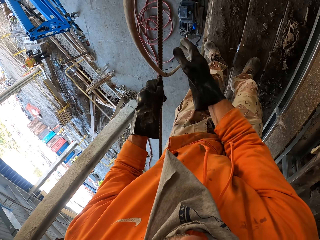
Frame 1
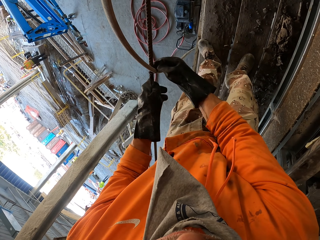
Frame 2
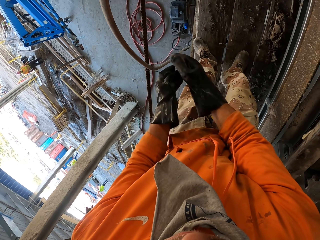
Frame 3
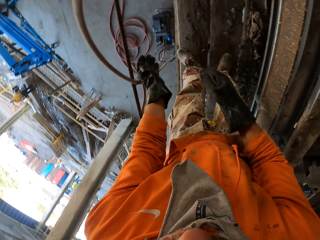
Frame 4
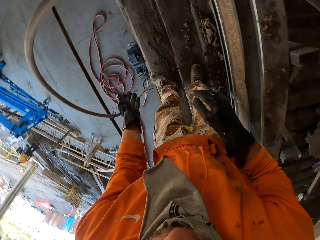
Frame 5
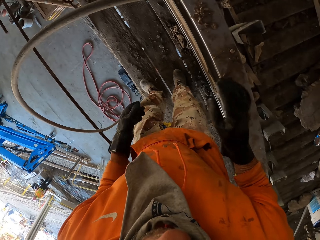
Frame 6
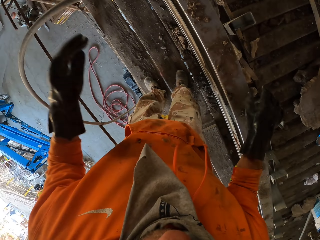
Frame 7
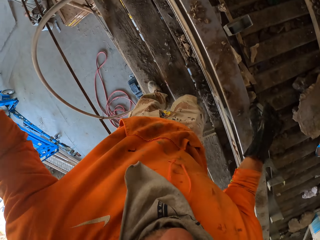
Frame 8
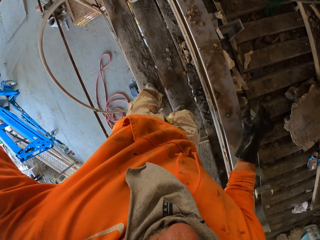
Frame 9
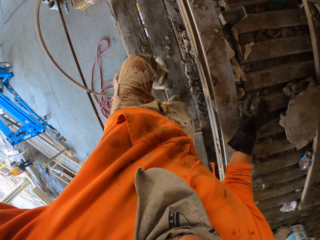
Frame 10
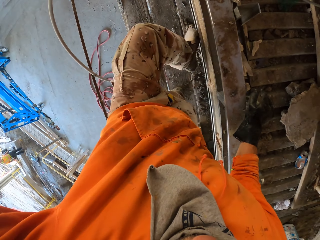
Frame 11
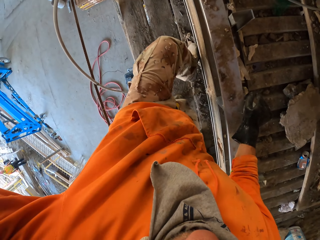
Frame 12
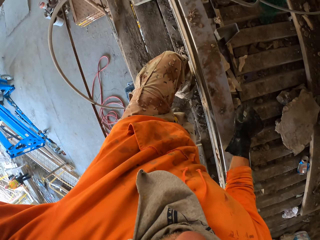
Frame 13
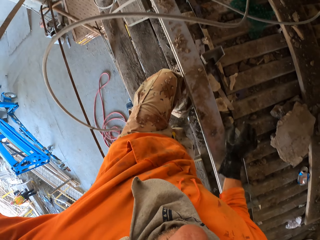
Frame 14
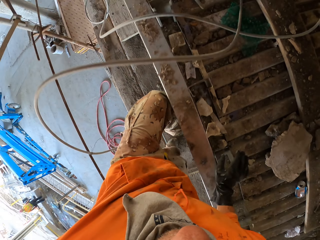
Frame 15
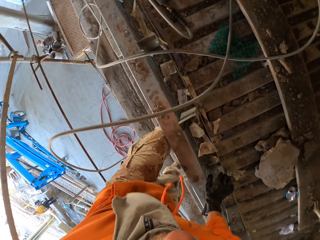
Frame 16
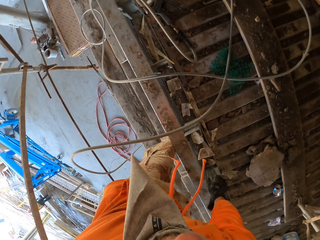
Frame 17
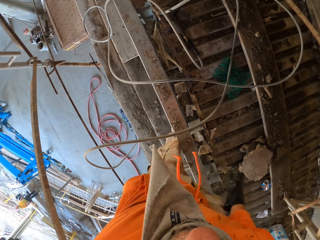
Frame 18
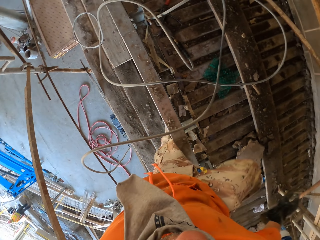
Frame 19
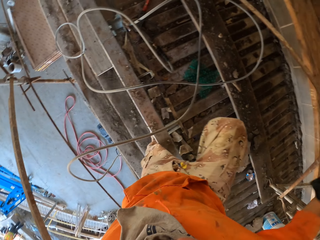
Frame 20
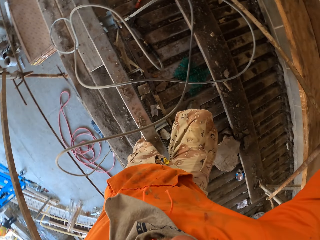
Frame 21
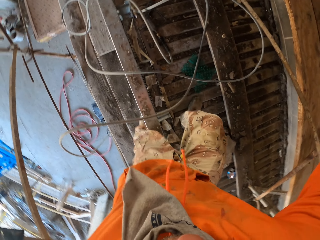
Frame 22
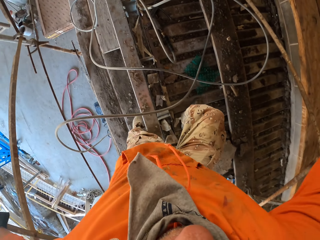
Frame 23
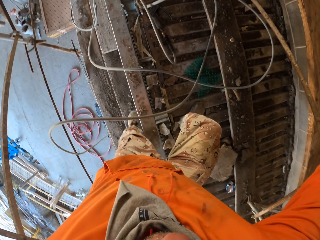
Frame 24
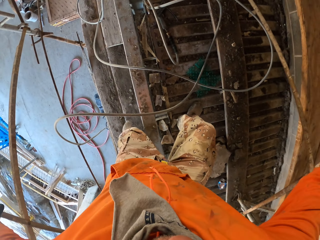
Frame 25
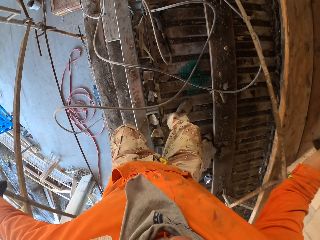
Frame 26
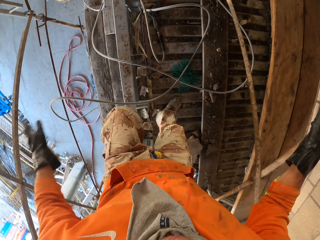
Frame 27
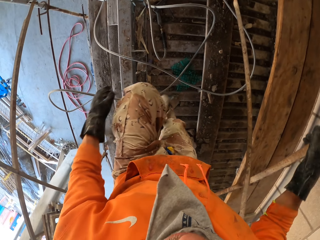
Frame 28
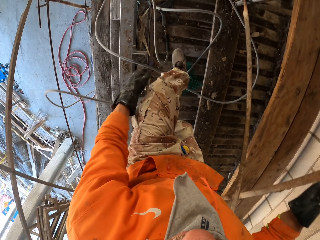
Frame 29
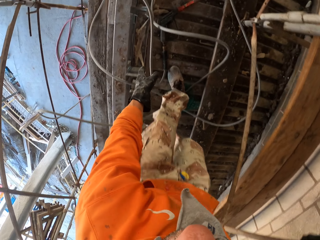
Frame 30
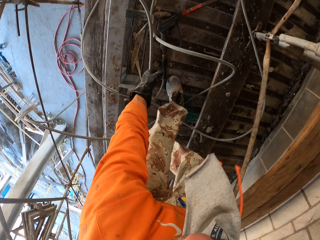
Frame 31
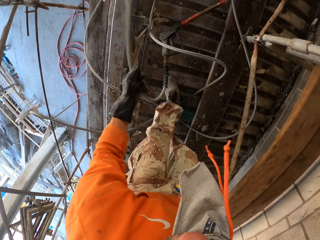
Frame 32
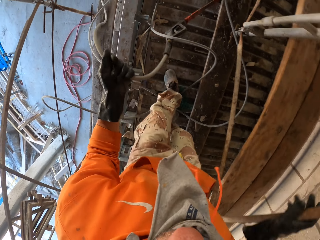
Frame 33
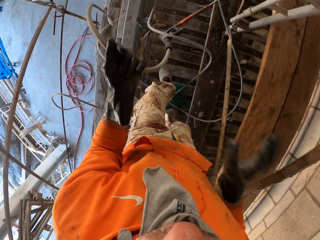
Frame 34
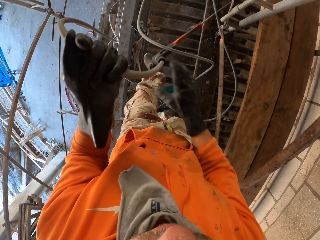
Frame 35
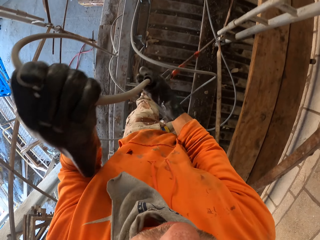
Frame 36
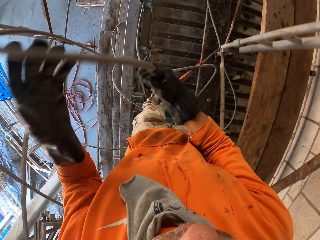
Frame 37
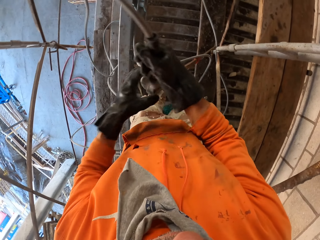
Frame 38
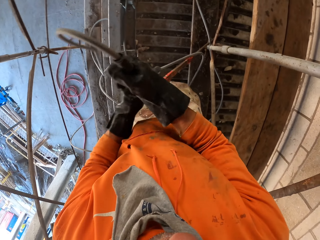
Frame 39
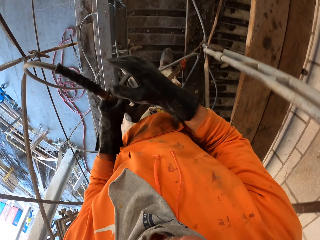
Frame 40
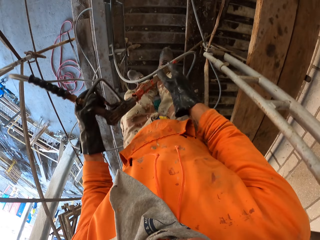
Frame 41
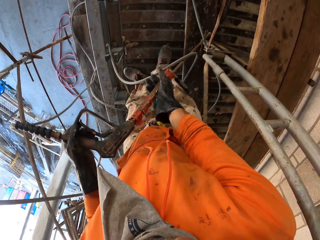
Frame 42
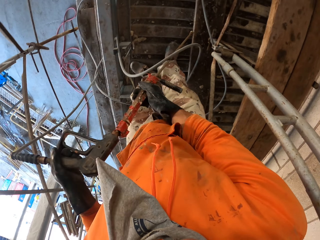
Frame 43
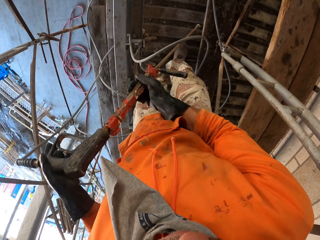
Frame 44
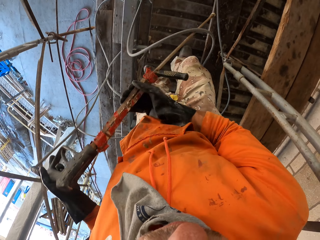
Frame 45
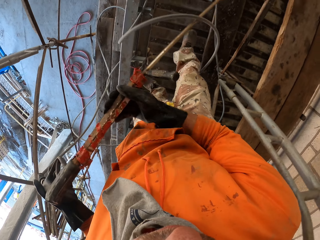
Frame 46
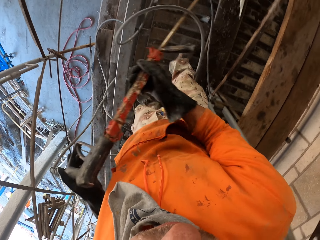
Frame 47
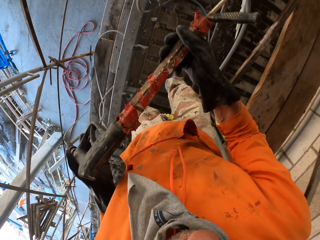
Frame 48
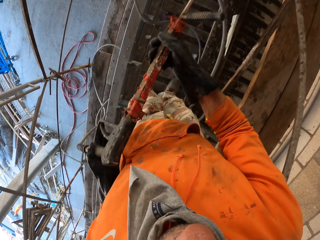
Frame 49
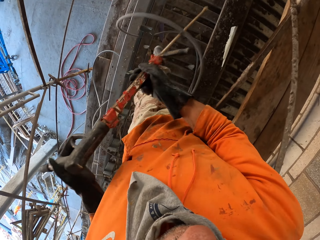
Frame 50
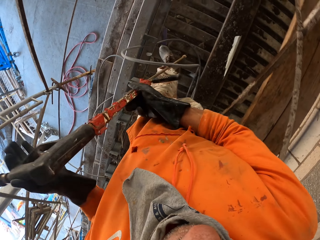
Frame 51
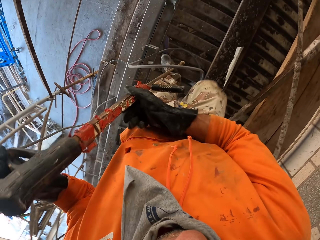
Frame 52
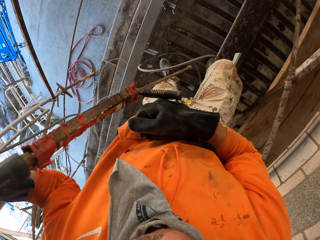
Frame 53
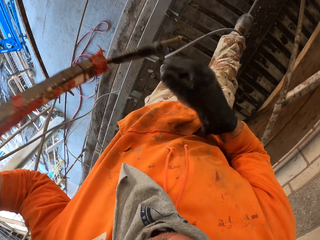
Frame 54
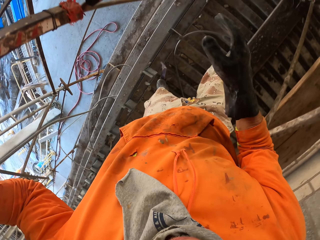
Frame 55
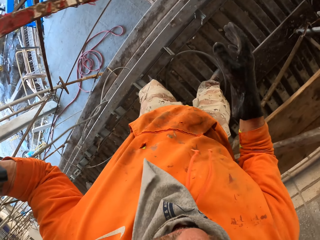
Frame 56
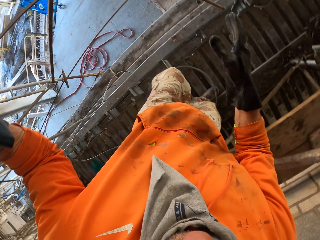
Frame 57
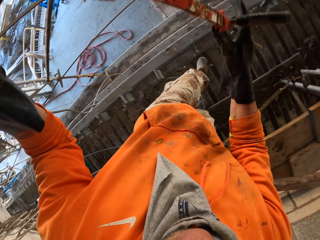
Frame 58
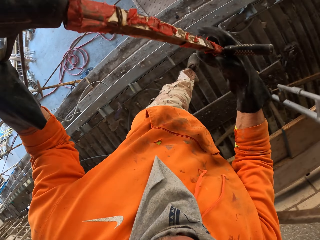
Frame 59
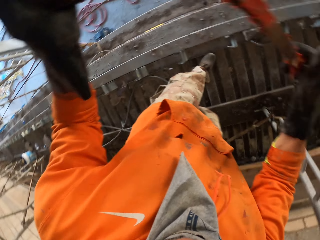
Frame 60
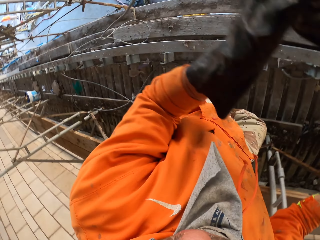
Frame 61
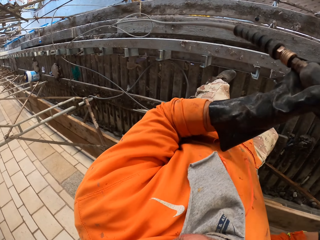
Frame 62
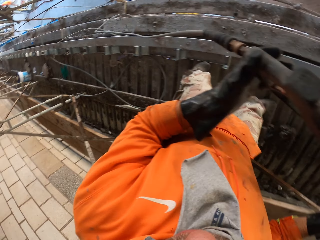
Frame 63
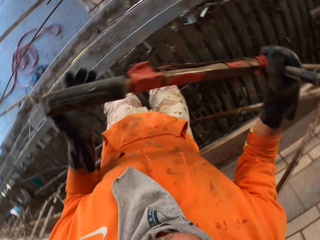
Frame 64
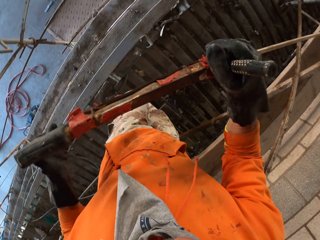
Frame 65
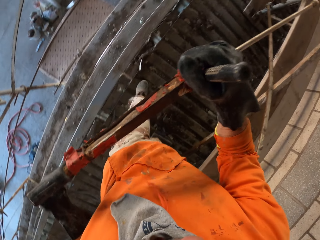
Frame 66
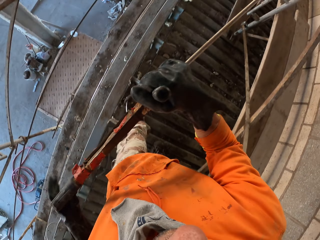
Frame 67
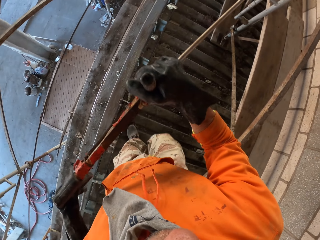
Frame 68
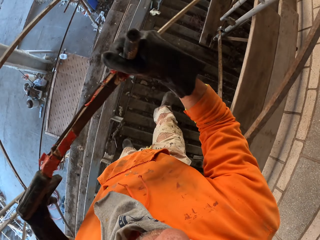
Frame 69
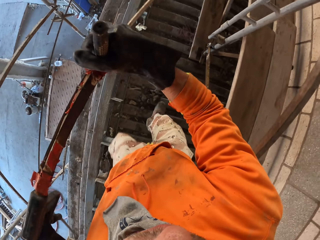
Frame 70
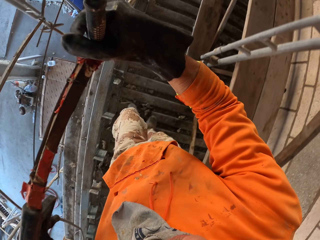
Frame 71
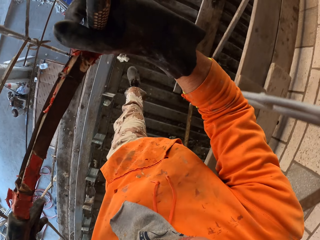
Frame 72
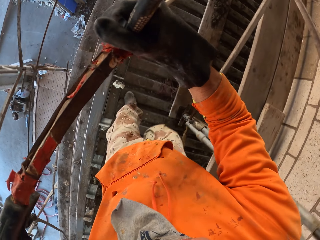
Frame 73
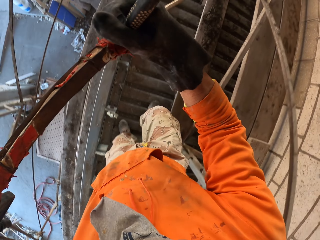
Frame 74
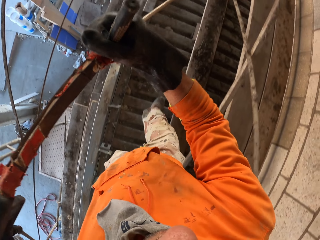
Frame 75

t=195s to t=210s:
The camera wearer holds the scaffold and climbs the scaffold. They pick a pipe and pull the pipe. They take a pressure gun or nozzle pipe. They walk on the scaffold. They turn the pressure gun on the hands.

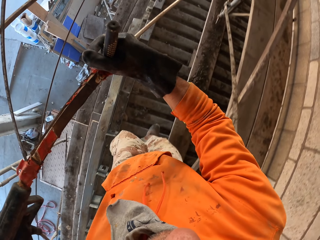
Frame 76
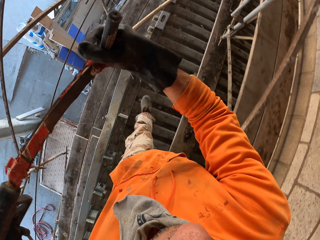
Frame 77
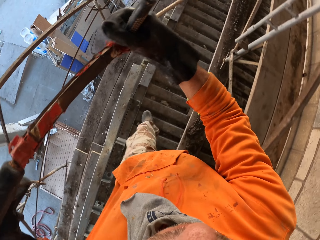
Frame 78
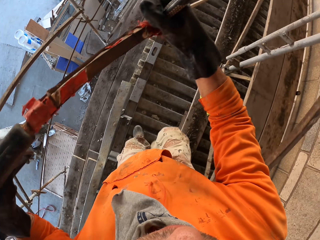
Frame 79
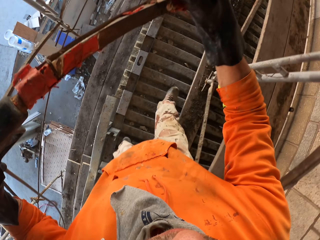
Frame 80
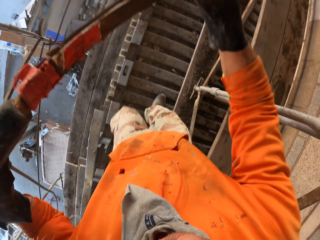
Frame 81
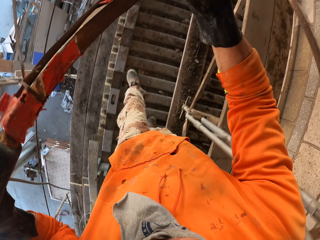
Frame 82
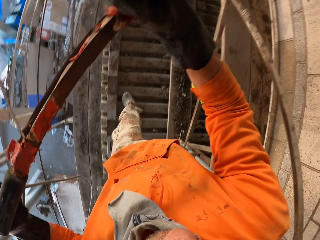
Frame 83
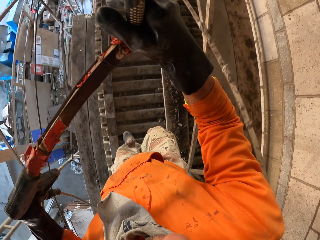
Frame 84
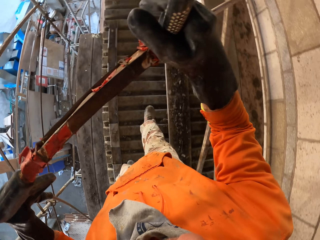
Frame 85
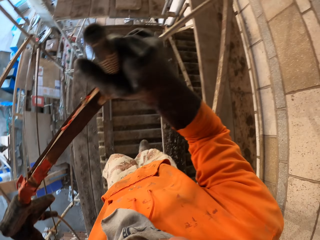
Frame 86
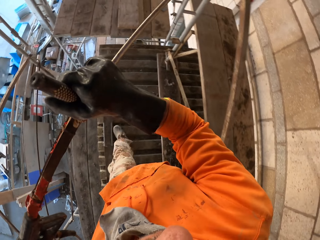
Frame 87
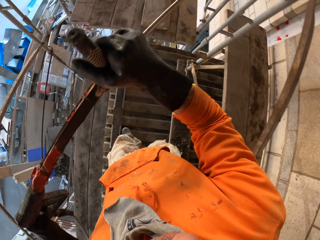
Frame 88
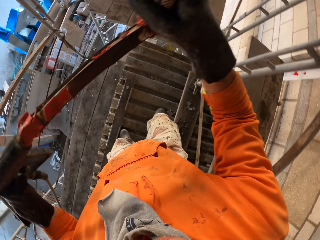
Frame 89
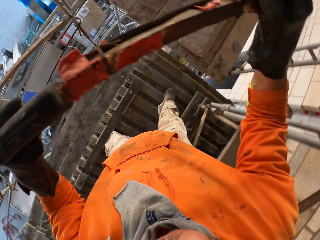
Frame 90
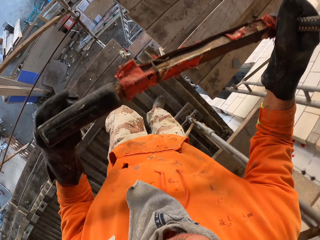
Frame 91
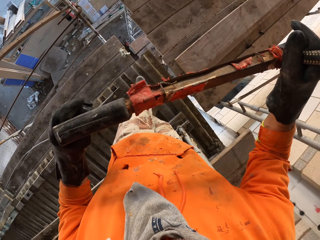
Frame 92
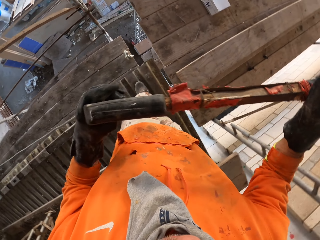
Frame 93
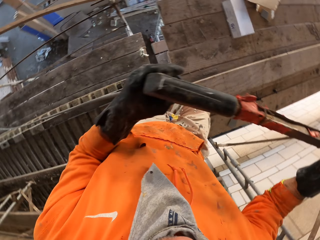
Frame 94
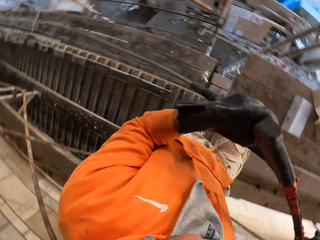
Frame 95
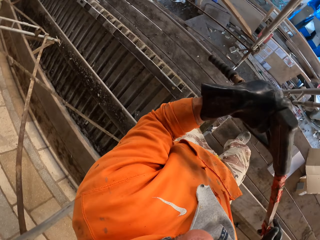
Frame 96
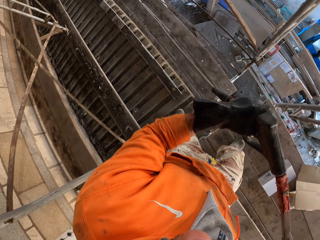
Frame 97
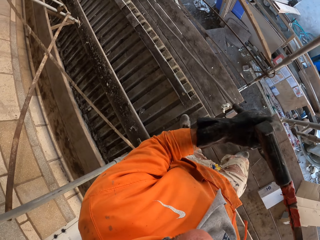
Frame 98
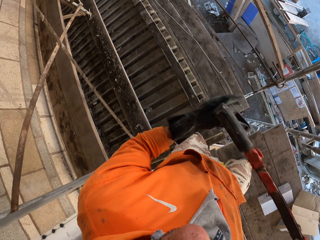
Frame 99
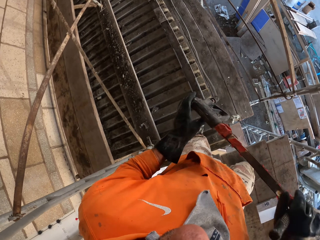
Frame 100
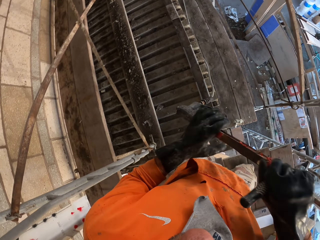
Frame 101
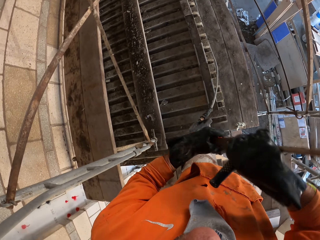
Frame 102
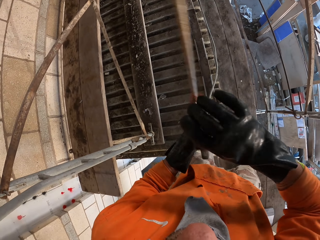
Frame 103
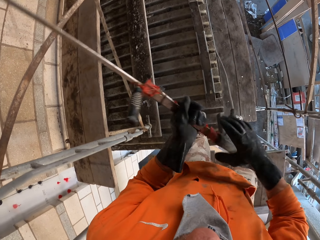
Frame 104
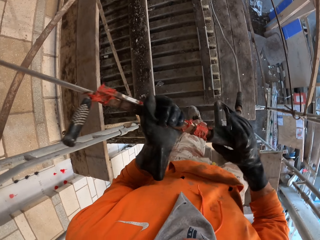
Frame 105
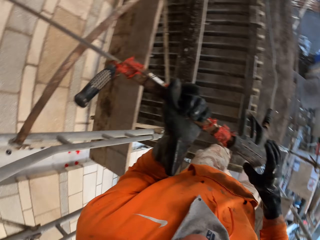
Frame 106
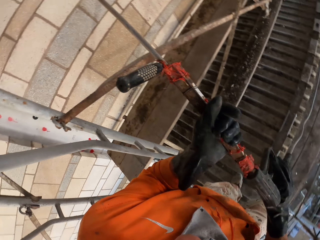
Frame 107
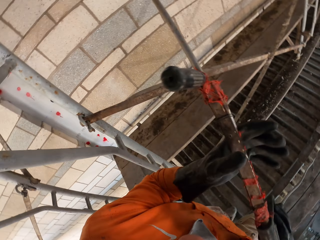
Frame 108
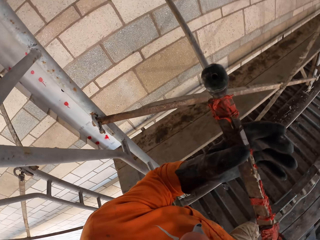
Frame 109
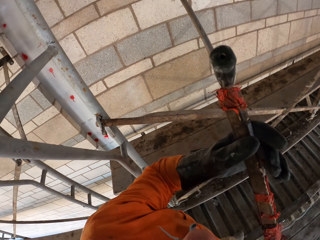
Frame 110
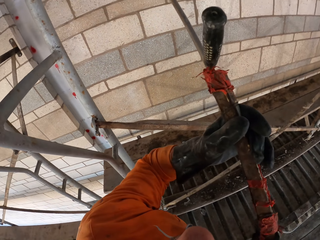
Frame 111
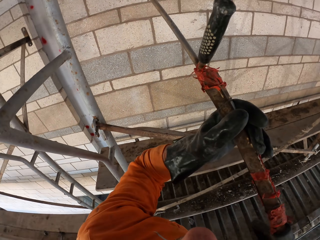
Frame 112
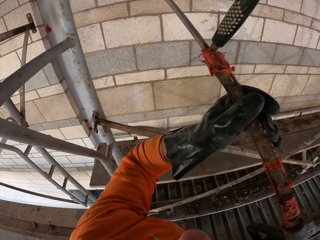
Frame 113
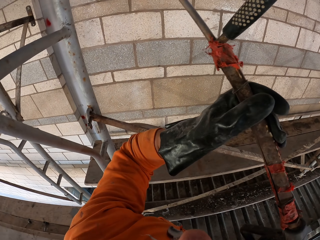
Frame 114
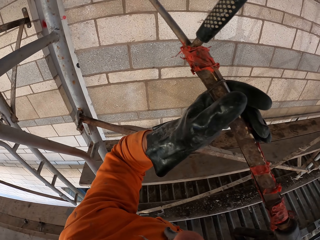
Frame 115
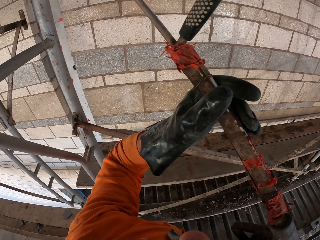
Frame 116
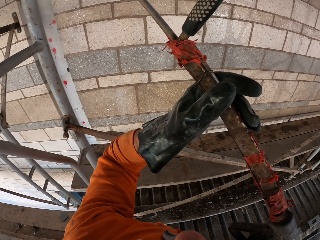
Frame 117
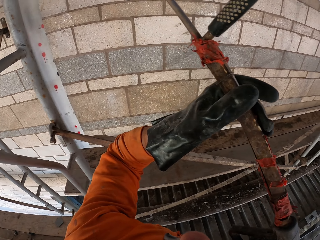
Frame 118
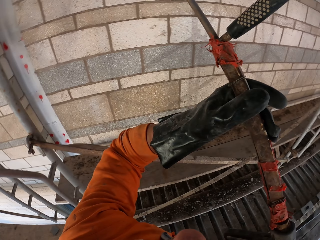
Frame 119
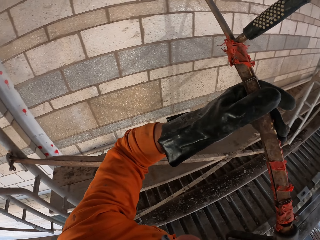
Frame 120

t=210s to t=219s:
The camera wearer walks around the site. They look at the pipe. They turn the pressure gun on the hands. They pass the pressure gun over the scaffold. They spray the wall.
